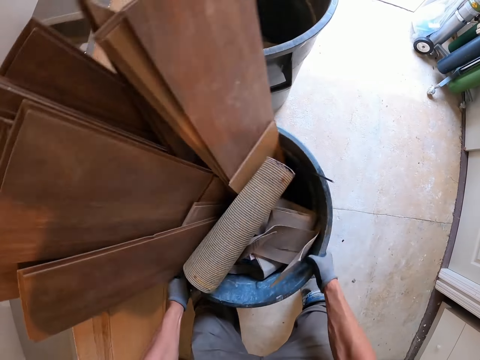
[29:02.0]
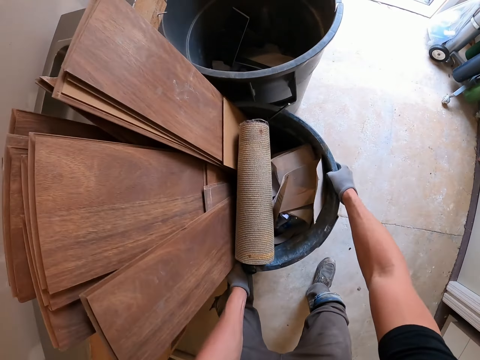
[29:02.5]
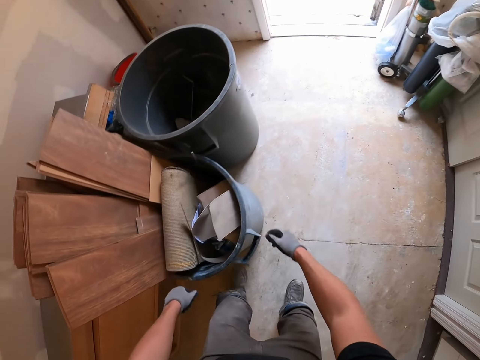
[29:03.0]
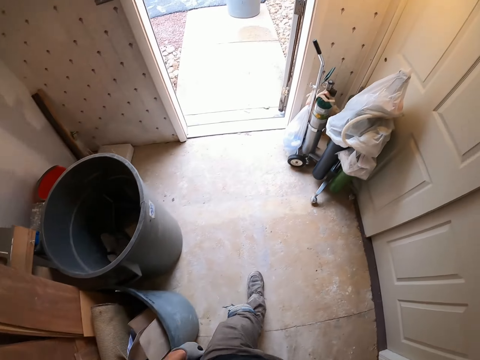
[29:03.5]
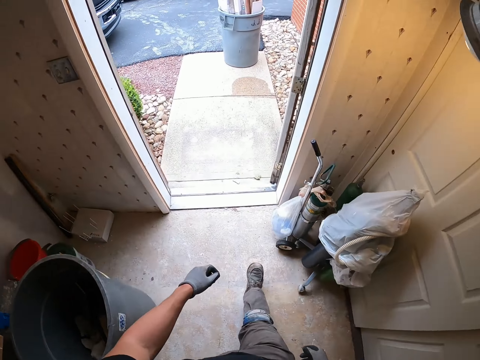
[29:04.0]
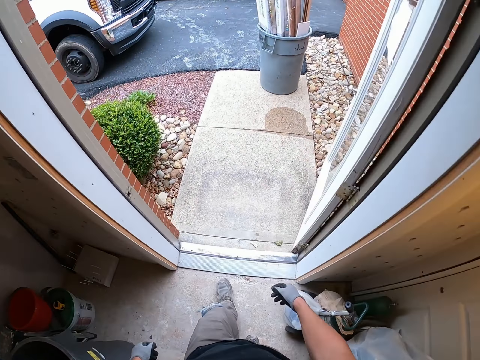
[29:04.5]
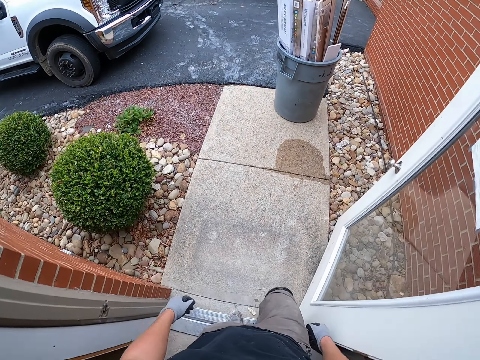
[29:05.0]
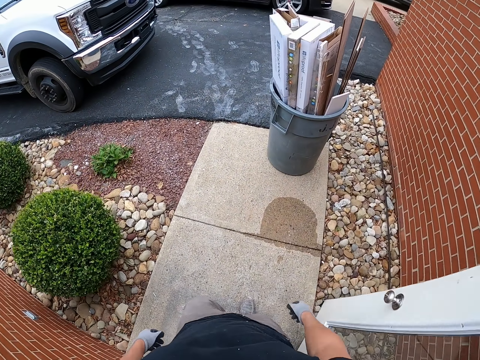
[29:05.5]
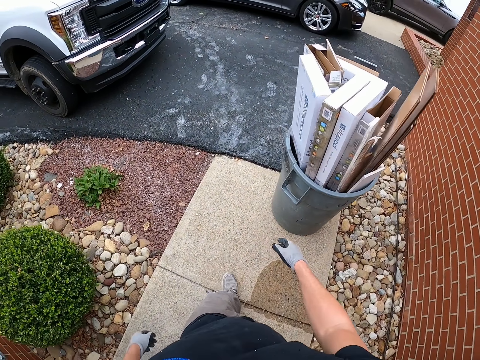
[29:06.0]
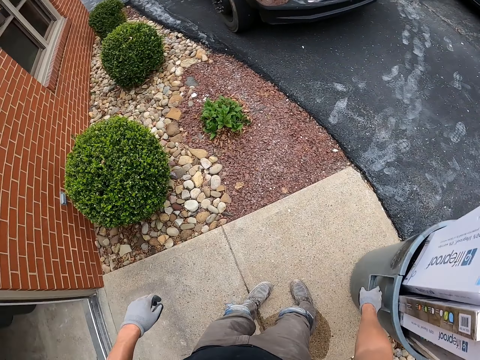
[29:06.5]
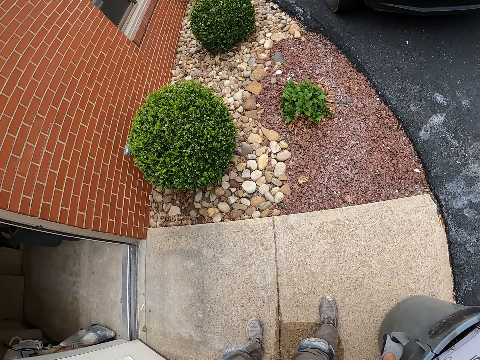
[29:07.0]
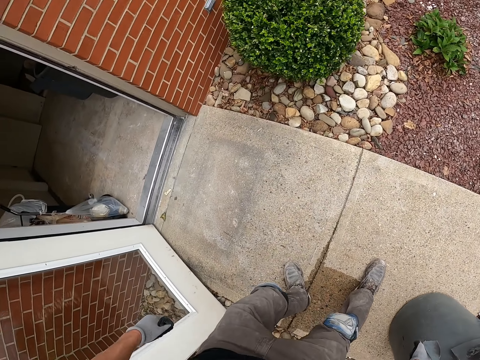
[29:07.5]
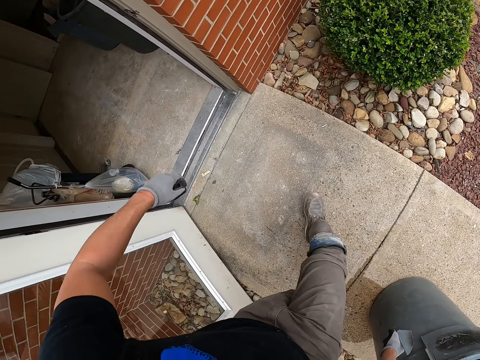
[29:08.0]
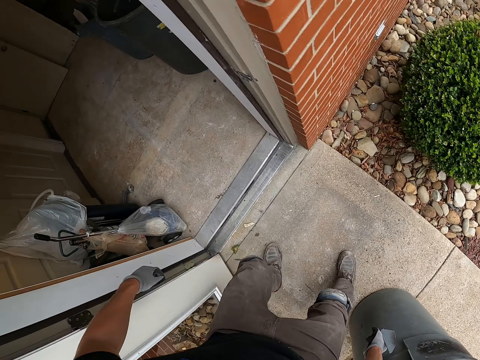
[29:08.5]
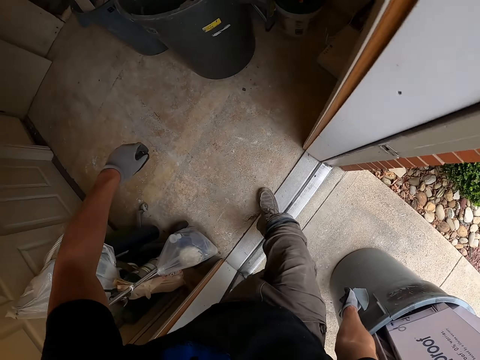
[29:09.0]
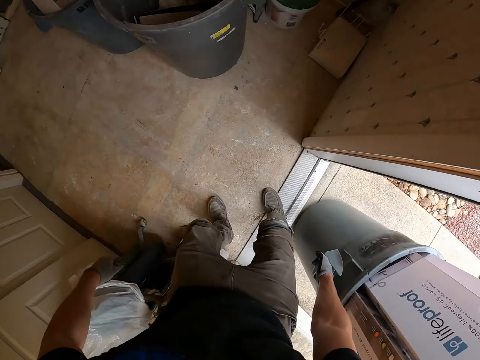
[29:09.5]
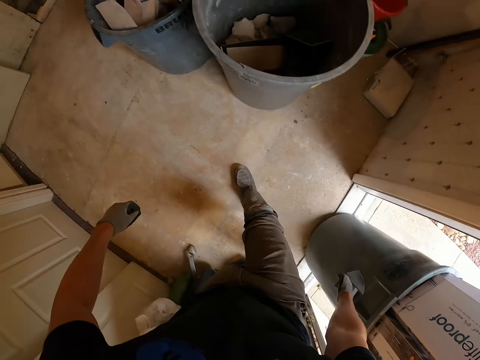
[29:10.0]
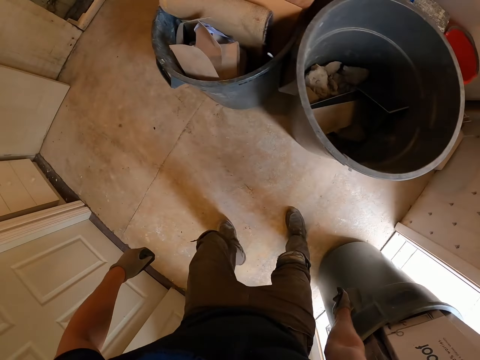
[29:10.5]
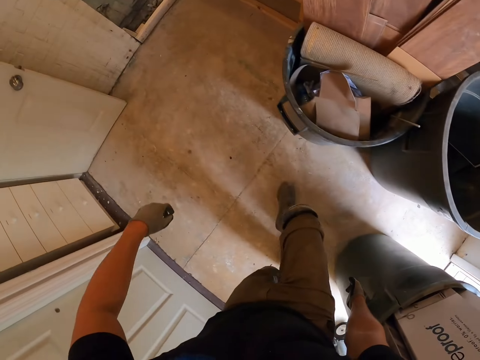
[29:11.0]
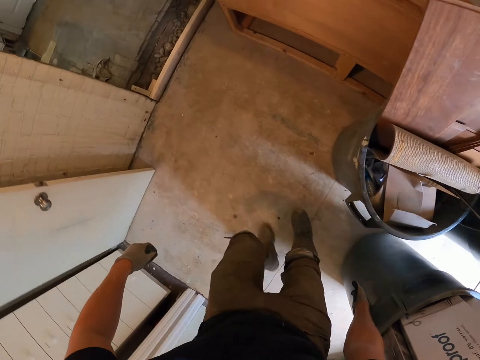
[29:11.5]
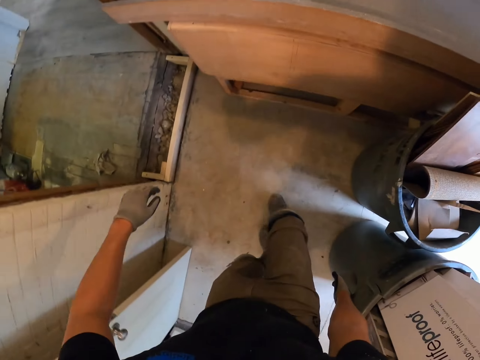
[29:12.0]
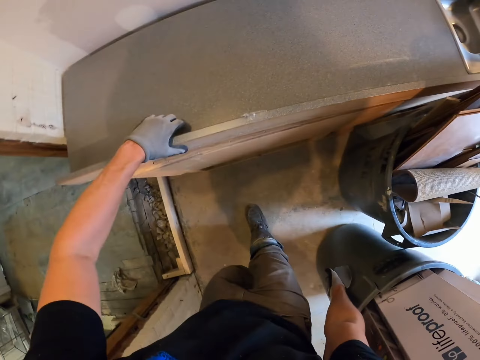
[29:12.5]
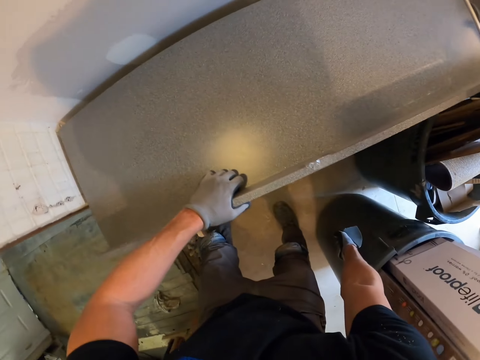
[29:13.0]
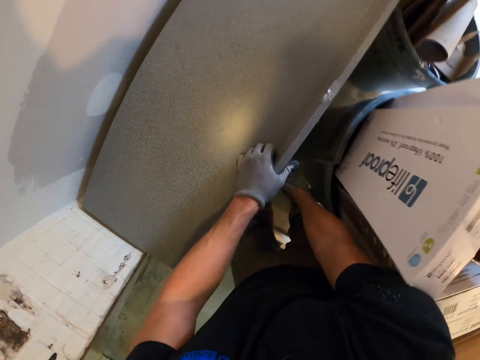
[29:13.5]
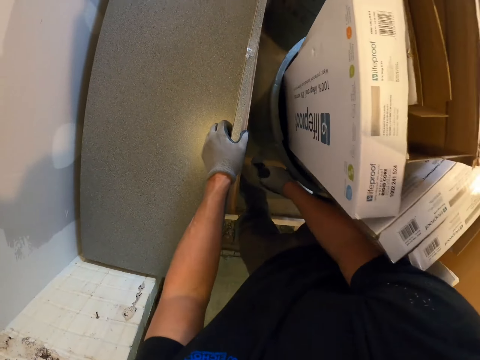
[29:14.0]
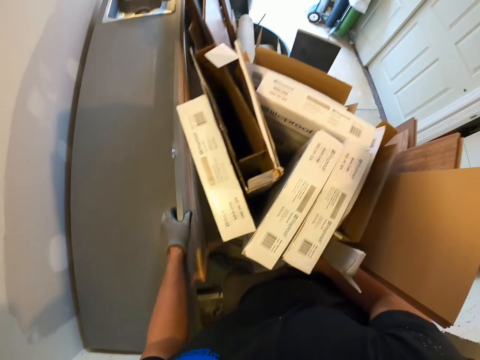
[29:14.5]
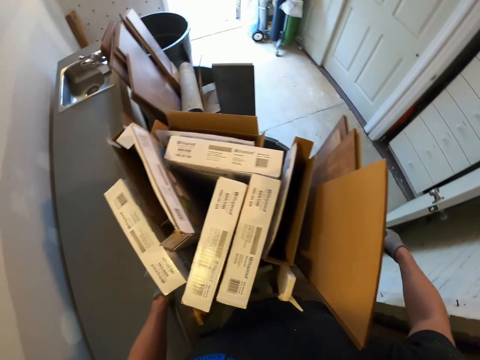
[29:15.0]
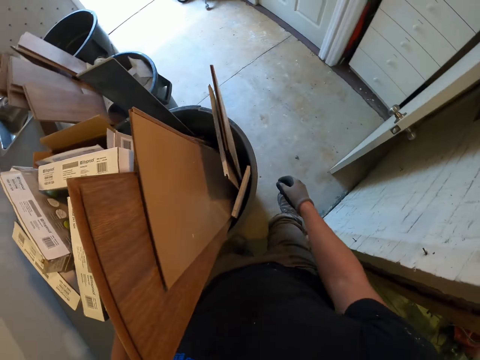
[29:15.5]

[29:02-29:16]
The camera wearer walks outside. They drag a bucket into the room.

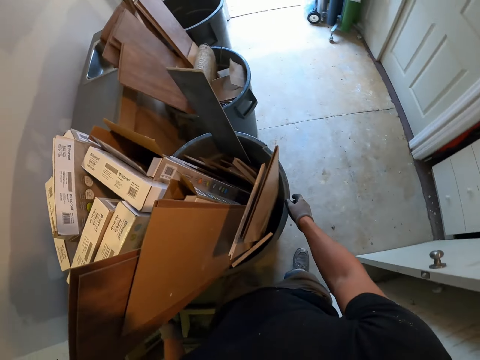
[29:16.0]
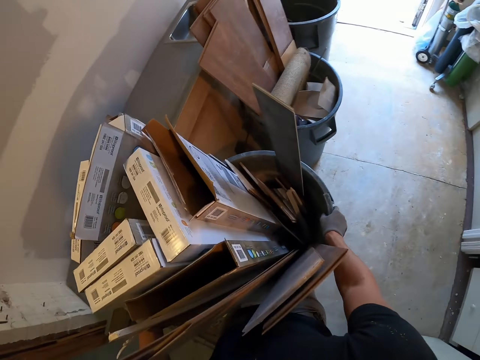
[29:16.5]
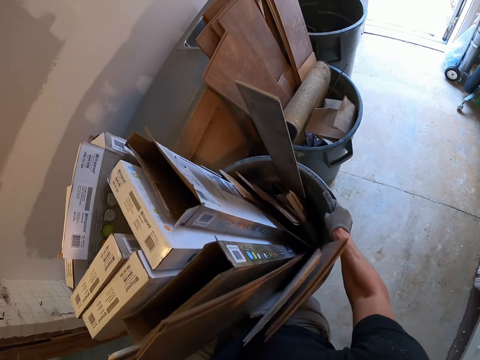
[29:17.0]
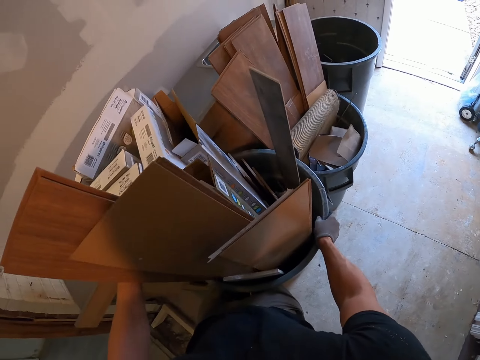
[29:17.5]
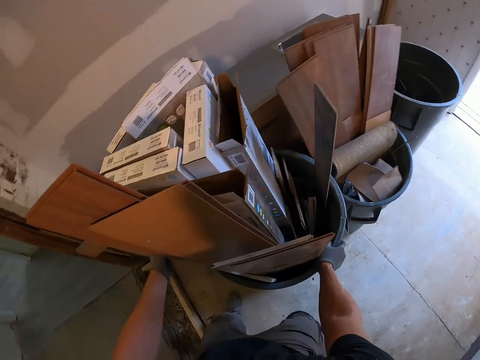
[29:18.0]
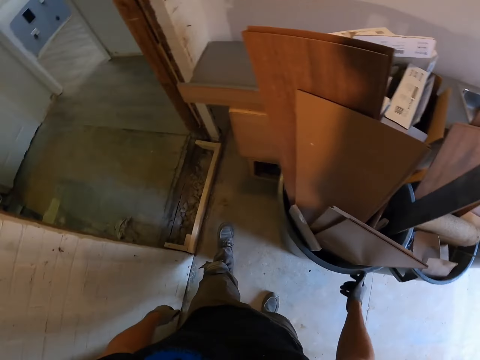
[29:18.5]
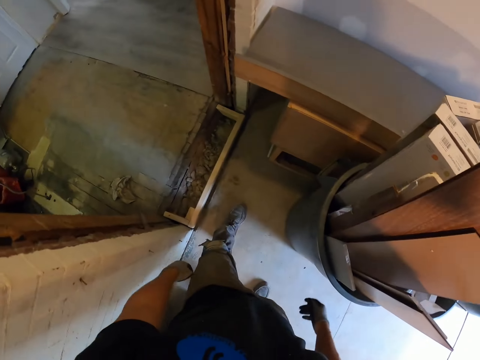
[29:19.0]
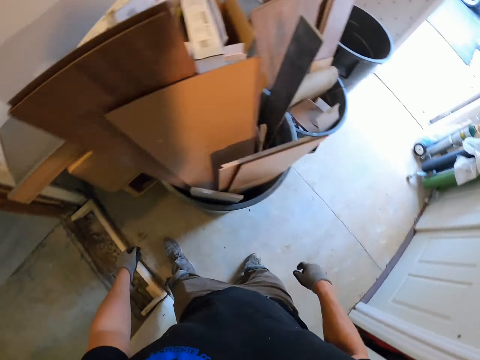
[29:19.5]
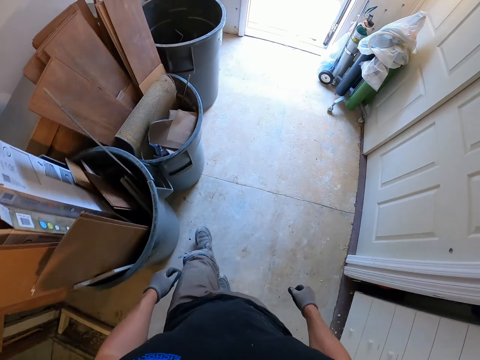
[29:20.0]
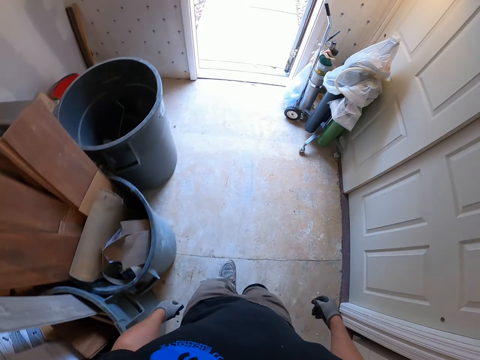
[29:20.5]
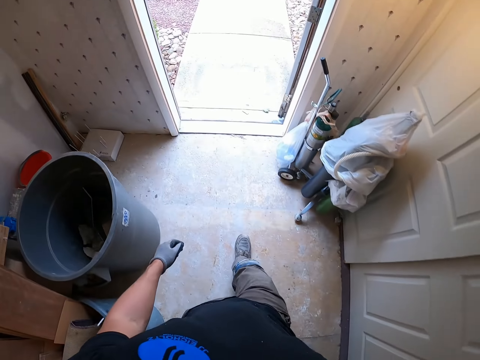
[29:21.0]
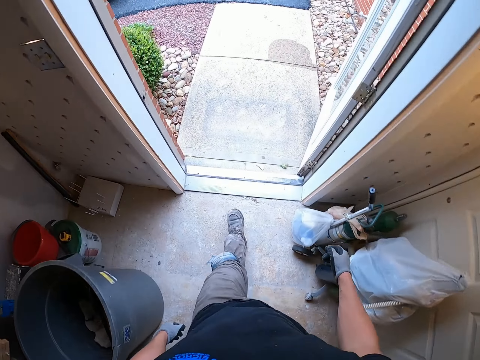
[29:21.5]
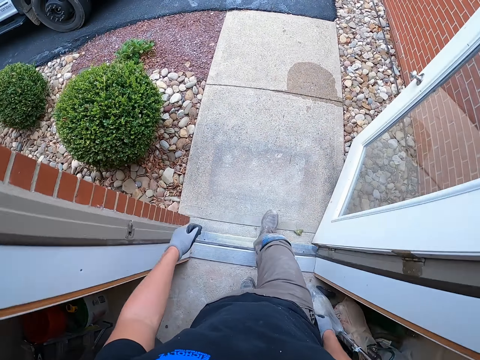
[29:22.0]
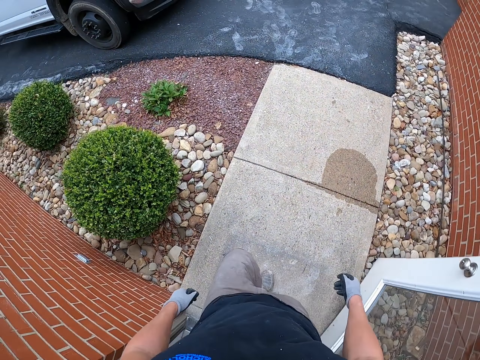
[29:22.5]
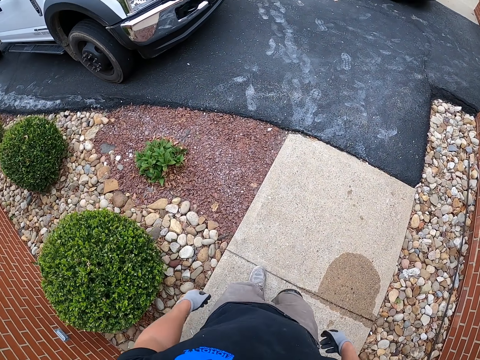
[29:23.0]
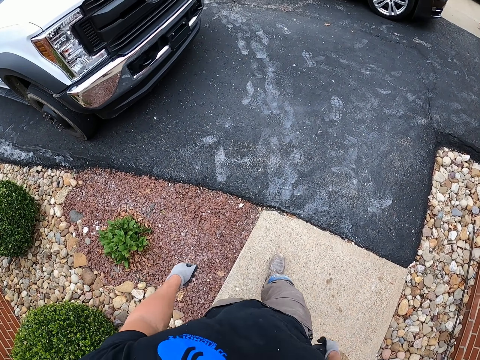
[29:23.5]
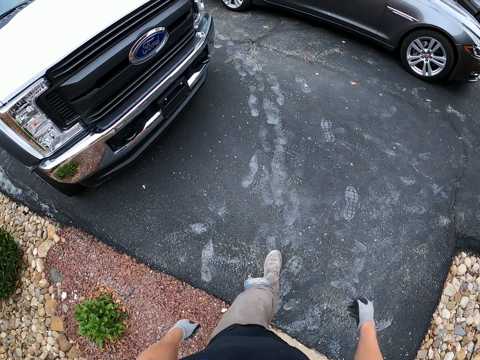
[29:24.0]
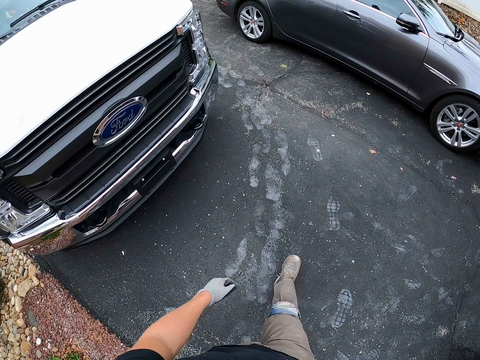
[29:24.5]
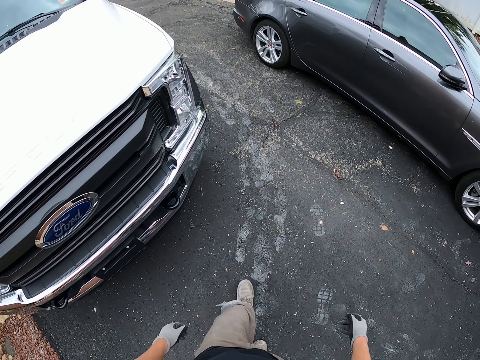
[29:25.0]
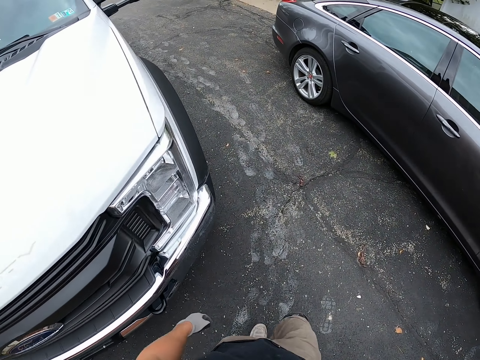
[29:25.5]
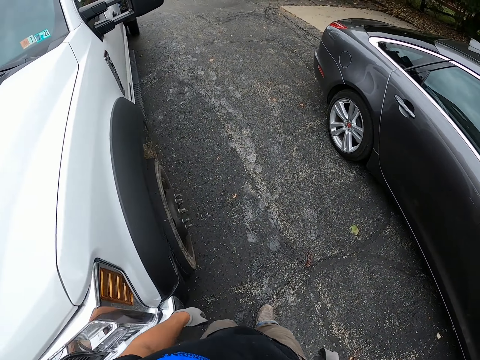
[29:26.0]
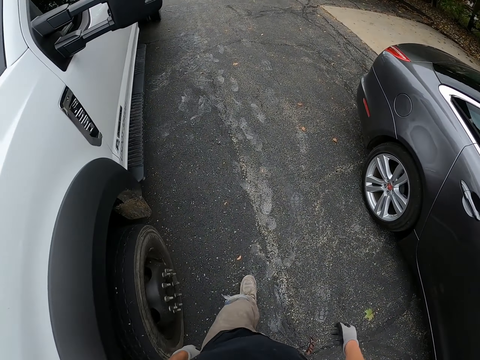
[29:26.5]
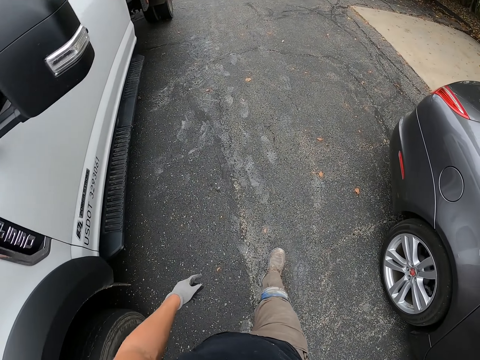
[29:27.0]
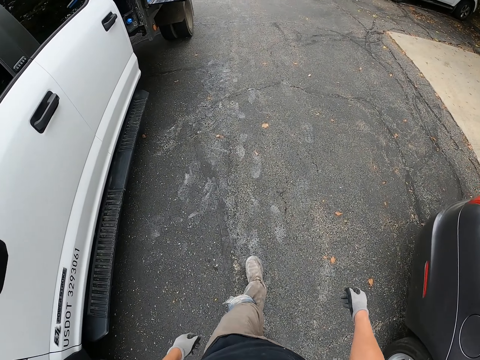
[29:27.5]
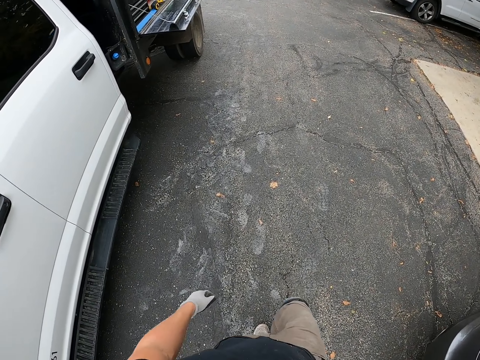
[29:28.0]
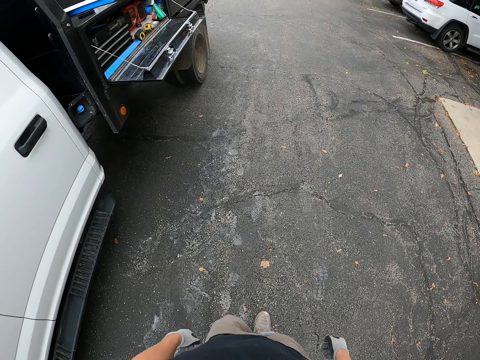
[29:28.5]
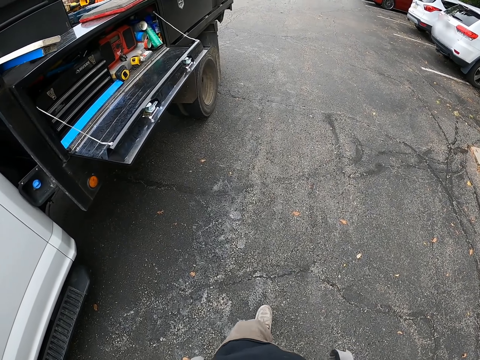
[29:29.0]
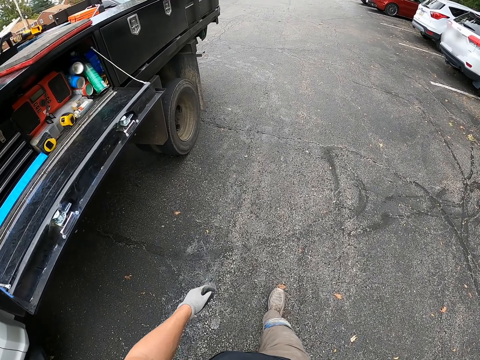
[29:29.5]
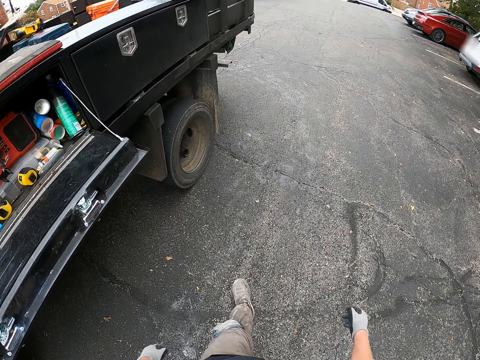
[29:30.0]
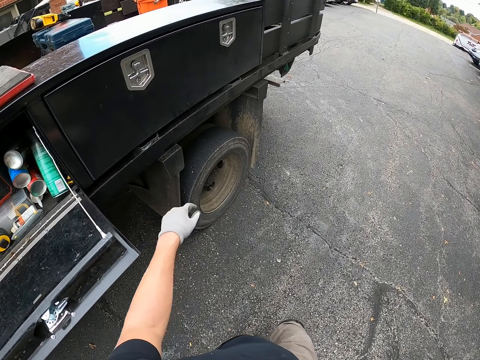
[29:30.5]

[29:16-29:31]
The camera wearer looks around. They walk outside.
